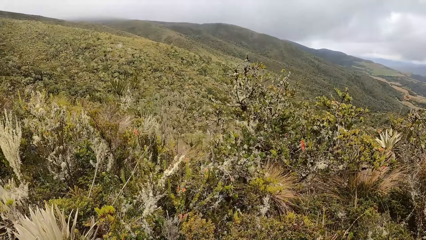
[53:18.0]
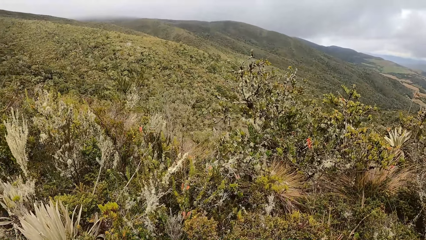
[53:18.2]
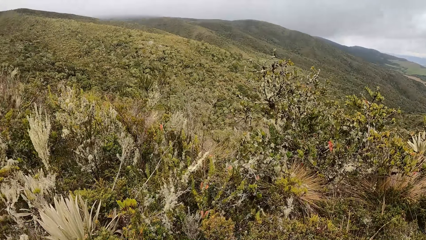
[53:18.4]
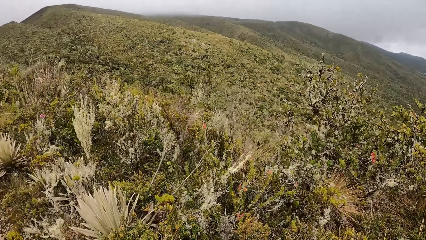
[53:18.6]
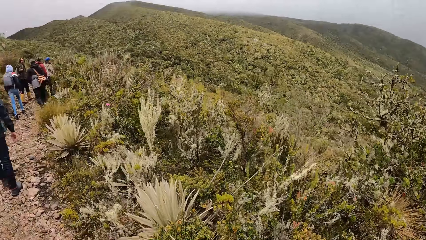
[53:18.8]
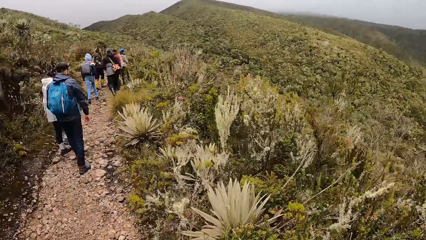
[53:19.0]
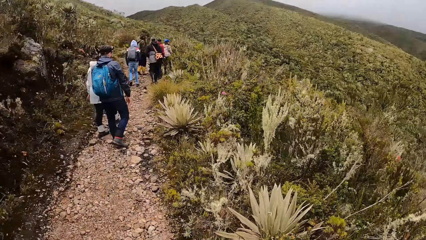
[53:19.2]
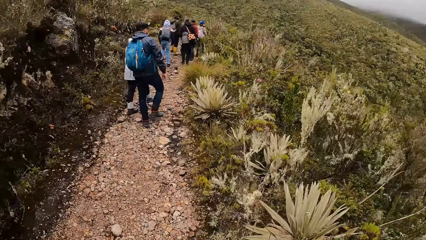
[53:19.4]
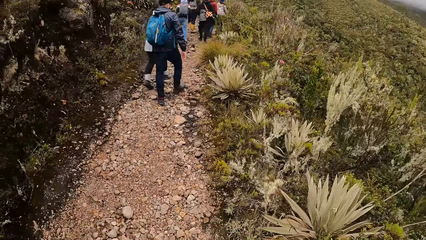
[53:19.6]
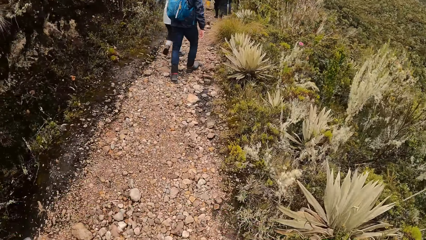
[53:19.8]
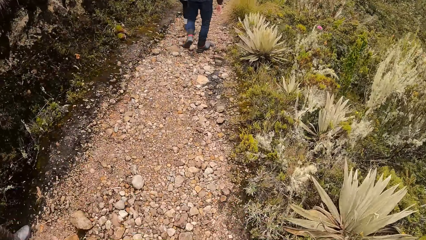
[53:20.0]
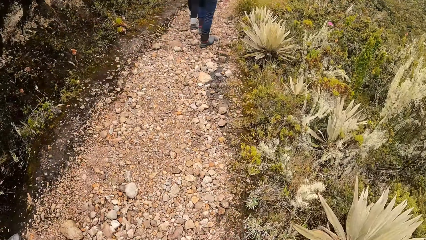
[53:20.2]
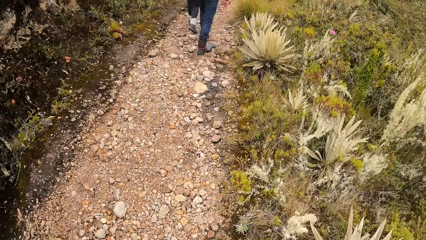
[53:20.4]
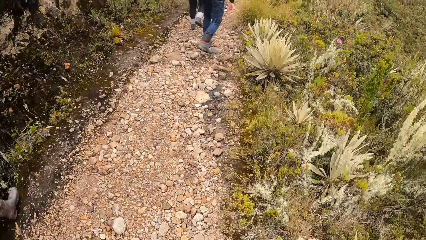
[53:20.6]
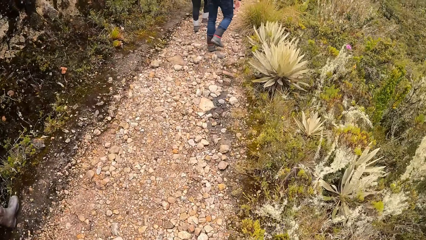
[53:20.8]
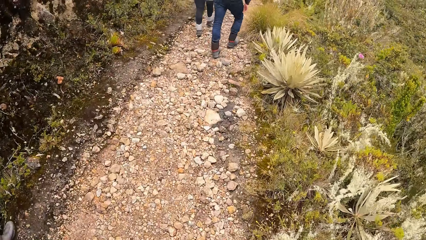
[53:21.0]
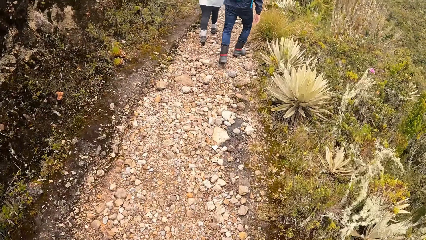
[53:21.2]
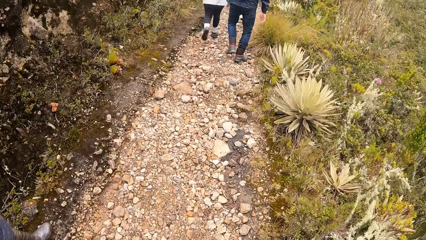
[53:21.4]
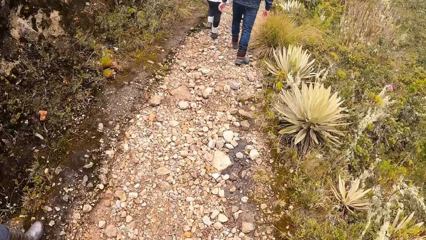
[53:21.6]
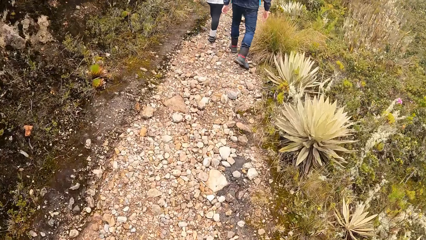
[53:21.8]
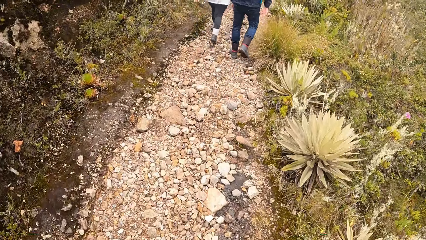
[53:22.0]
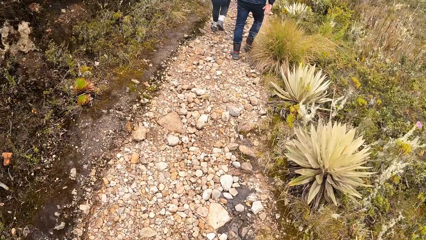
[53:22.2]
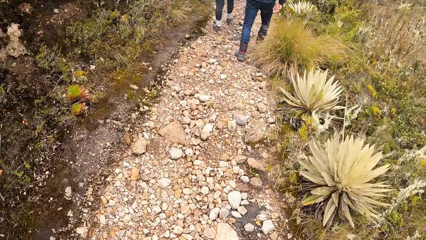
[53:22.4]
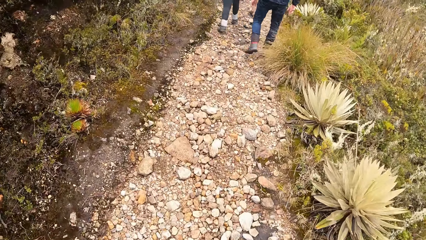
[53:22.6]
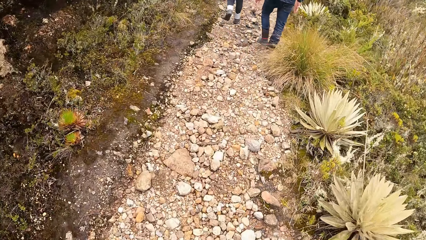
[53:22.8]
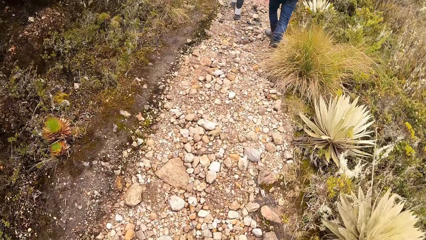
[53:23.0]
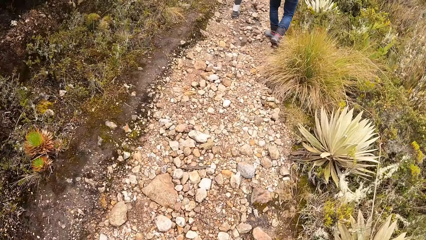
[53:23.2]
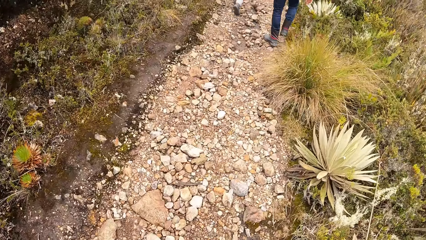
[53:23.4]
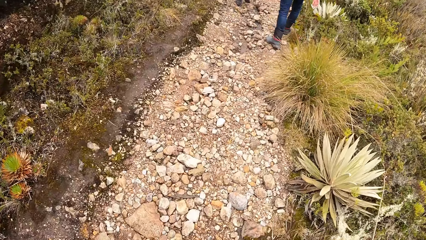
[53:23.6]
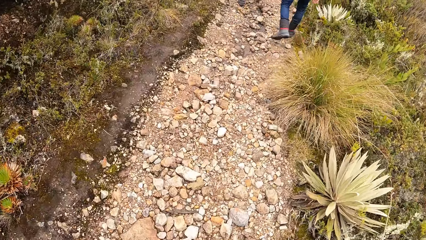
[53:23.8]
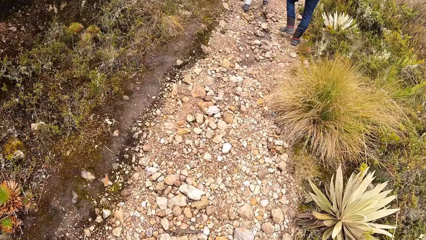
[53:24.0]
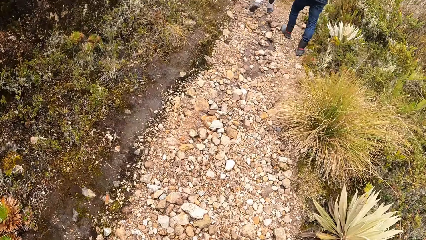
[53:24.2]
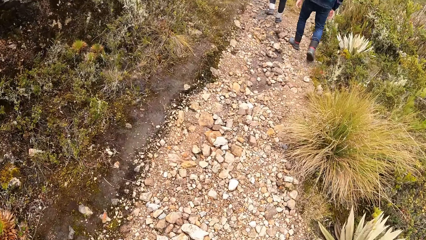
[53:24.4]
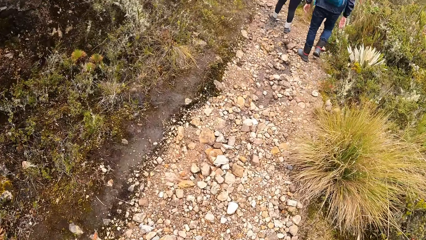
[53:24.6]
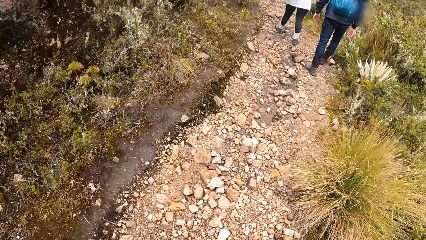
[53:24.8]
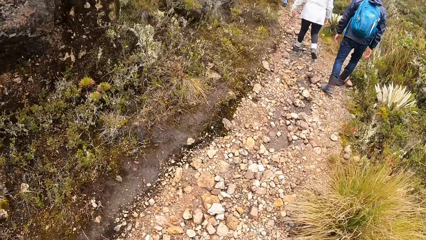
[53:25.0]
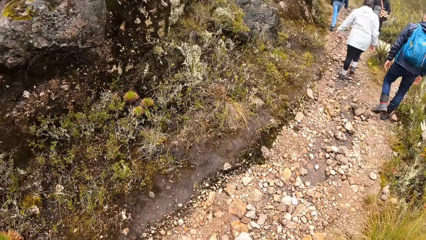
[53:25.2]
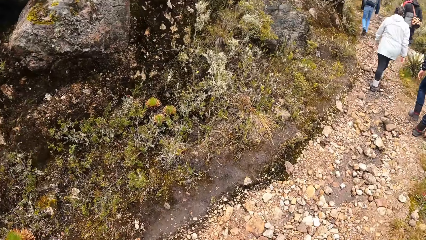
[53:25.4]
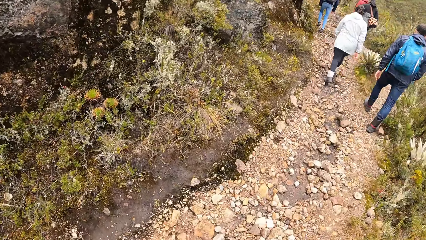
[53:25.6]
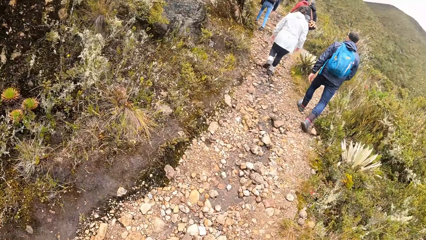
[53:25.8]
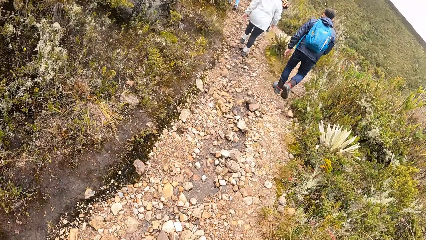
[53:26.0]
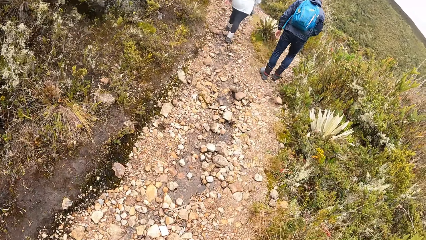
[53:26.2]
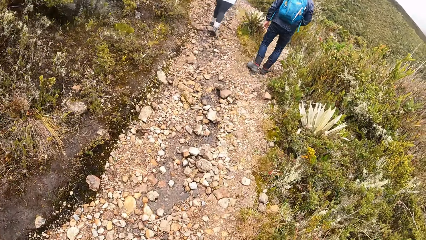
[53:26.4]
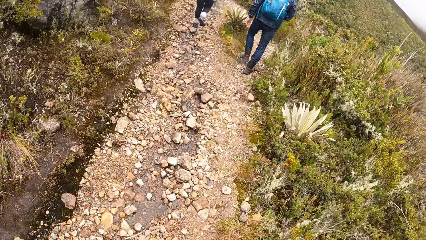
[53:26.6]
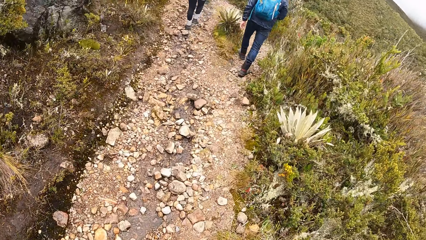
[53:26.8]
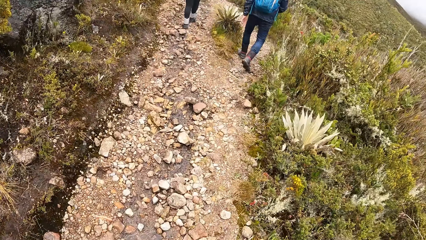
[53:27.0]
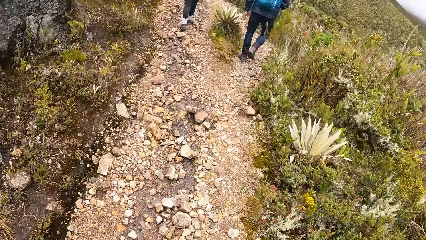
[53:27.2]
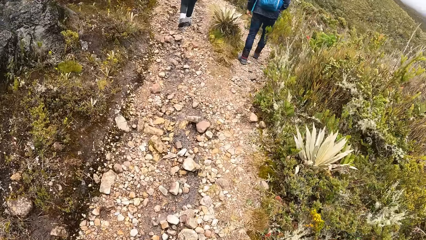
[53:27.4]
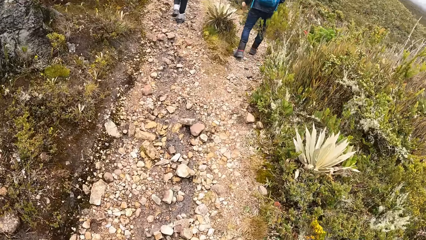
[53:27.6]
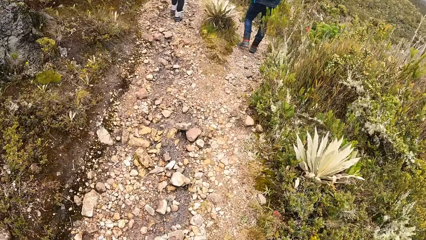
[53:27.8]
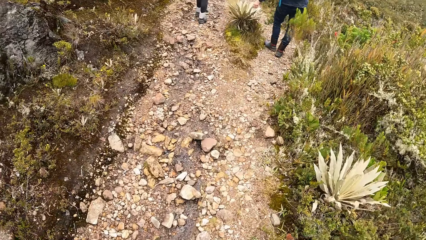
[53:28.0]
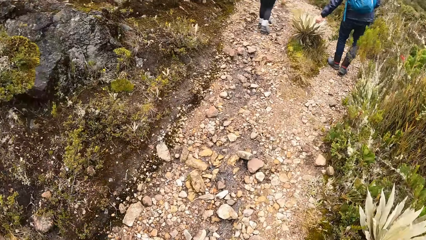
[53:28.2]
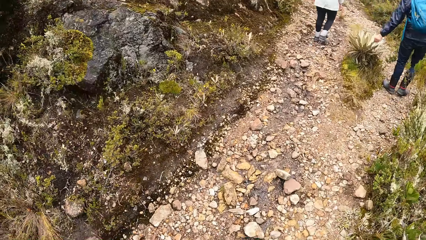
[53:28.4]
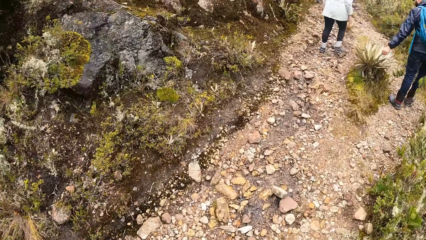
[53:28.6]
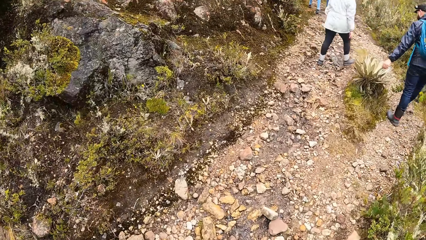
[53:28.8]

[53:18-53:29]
The camera wearer walks on the path in the forest. They walk on the stony path with other tourists.
